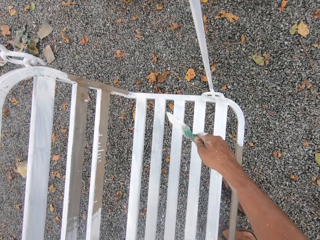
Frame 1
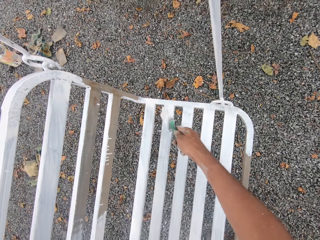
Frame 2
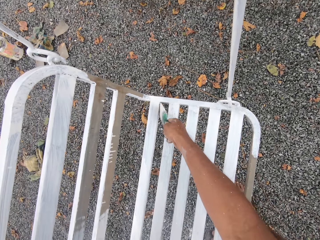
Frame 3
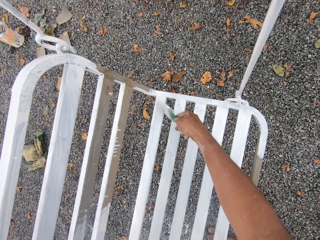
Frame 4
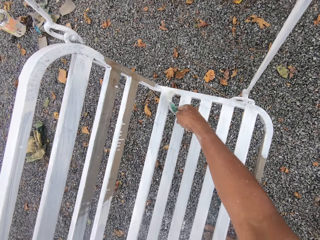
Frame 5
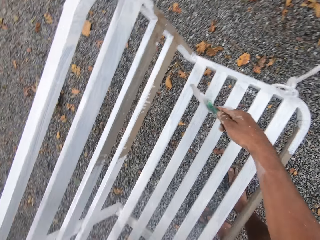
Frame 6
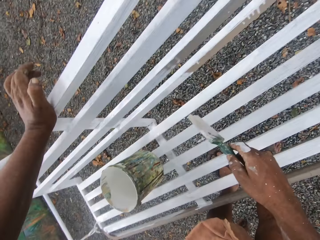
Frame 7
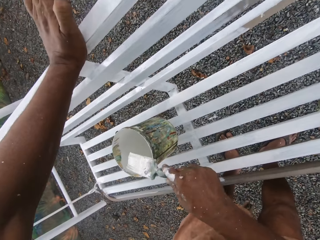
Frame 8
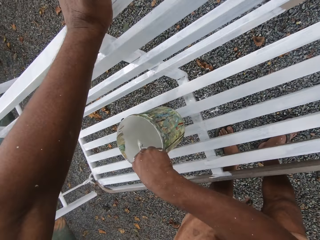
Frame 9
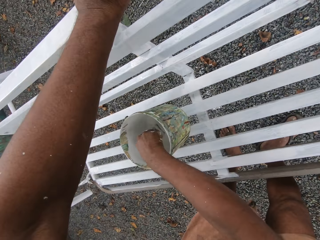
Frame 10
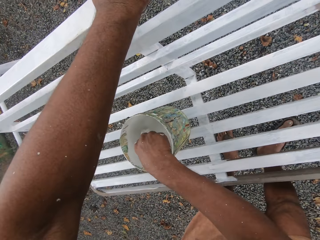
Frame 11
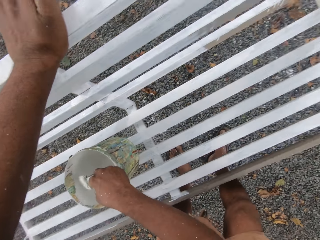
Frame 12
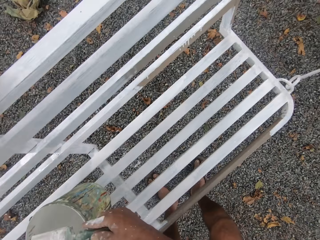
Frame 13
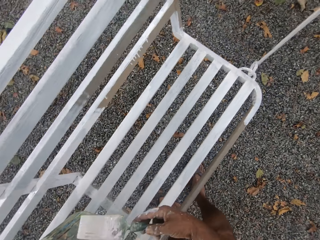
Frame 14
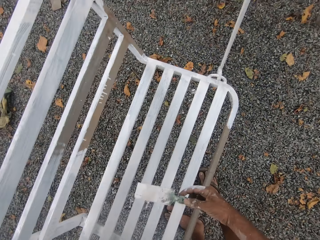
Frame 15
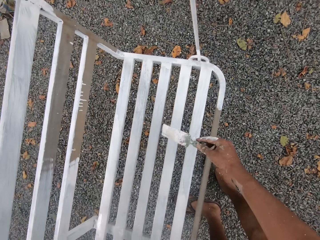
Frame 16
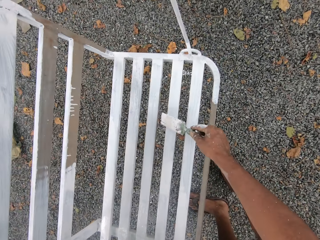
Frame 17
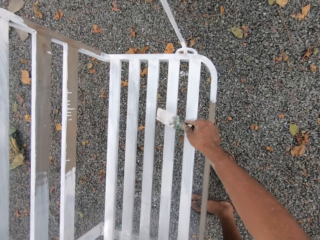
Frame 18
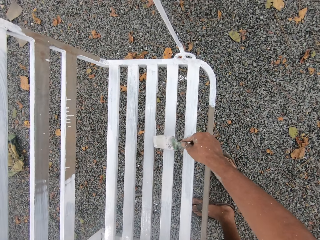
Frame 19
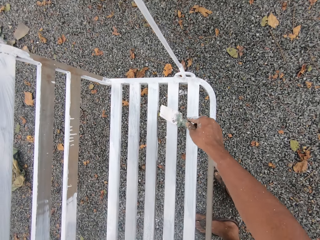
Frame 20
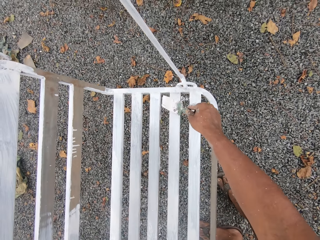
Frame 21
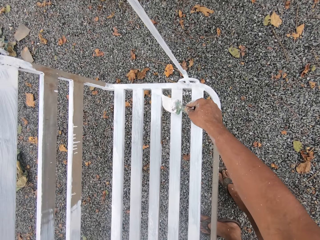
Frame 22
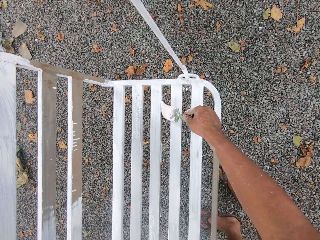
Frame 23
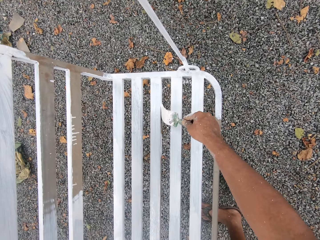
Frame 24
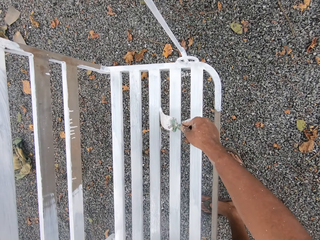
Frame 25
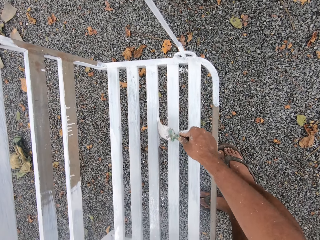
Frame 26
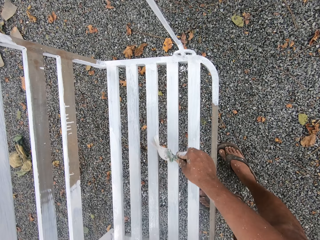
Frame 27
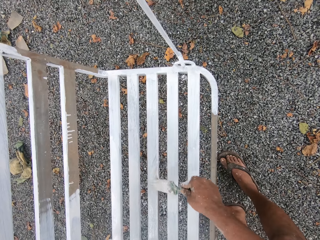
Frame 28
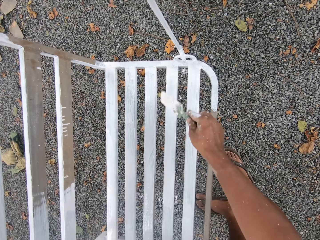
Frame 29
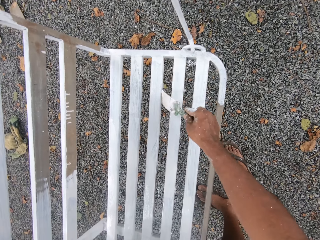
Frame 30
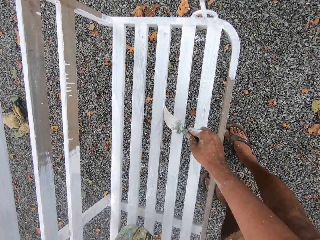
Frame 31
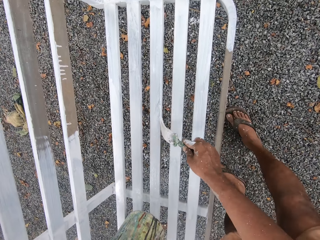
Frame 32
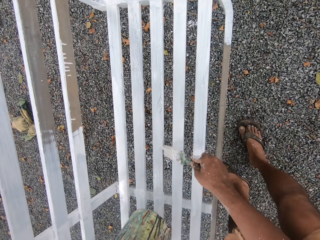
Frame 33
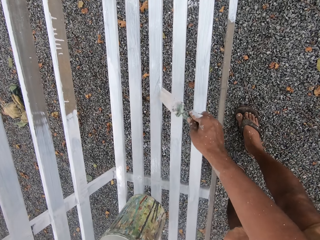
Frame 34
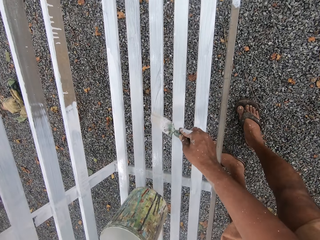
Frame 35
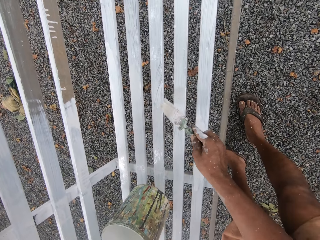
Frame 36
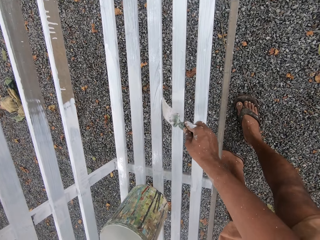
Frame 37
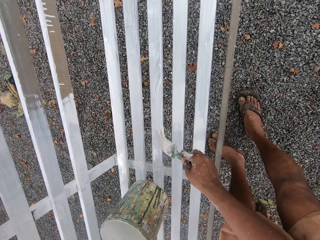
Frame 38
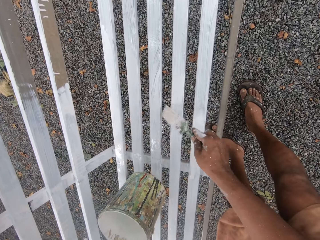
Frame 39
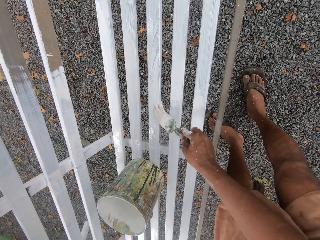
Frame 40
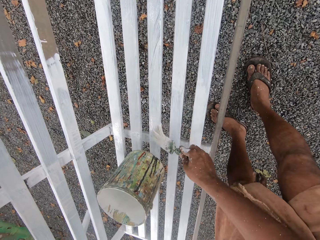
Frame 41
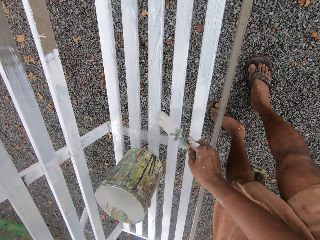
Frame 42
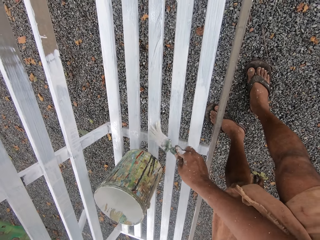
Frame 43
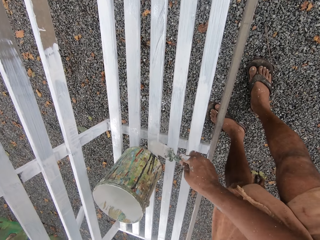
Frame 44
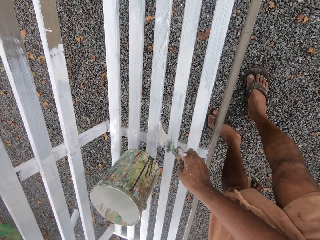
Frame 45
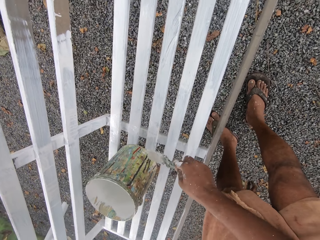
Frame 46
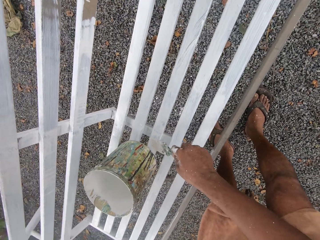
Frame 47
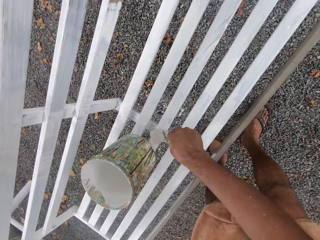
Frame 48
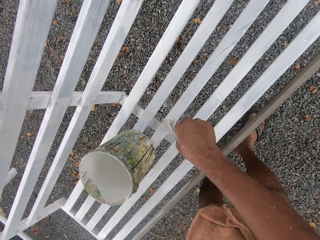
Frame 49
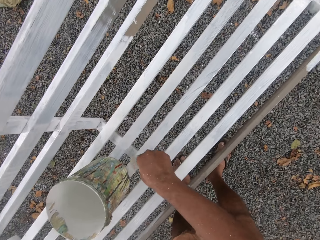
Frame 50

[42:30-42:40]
The camera wearer dips the paintbrush into the paint can on the swing set. They paint the swing set with the paintbrush.

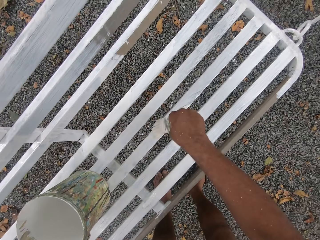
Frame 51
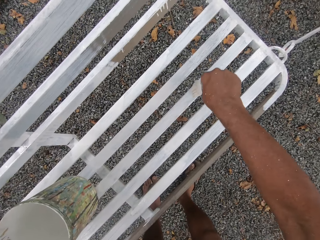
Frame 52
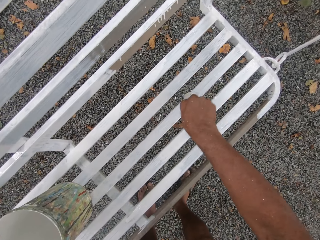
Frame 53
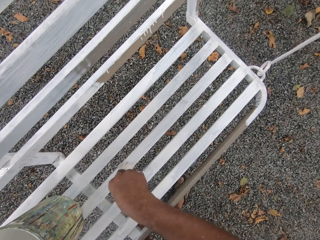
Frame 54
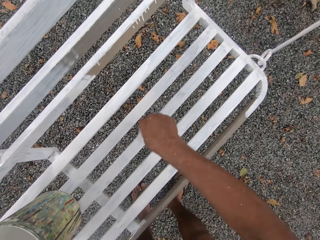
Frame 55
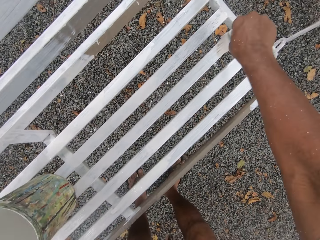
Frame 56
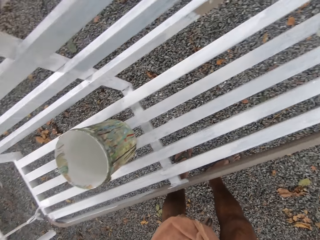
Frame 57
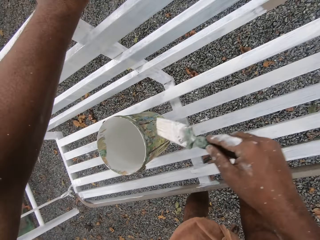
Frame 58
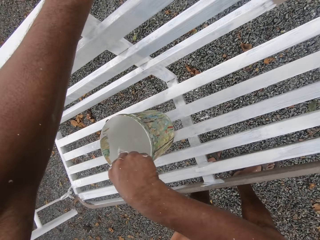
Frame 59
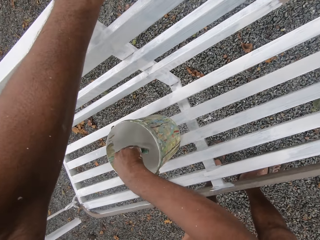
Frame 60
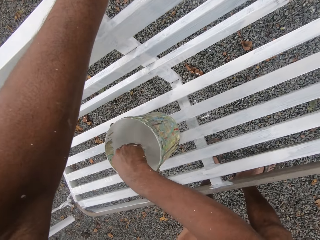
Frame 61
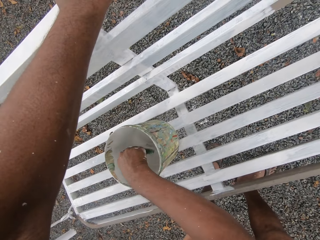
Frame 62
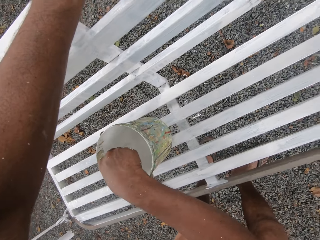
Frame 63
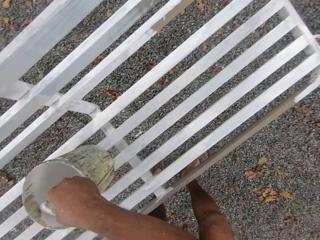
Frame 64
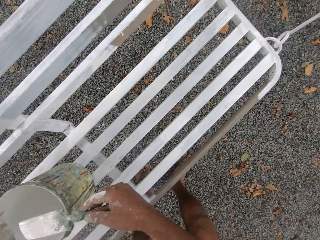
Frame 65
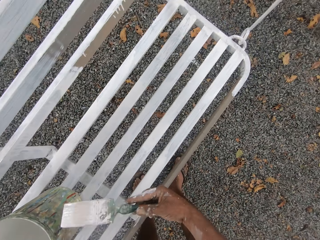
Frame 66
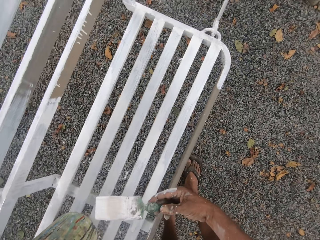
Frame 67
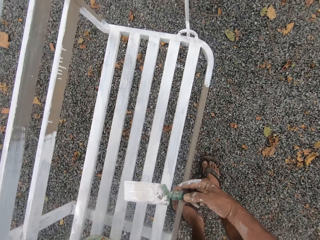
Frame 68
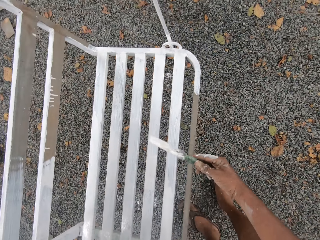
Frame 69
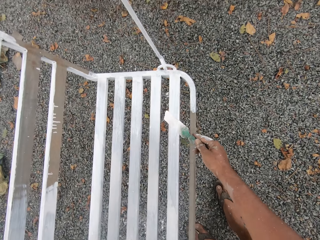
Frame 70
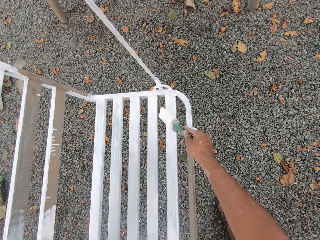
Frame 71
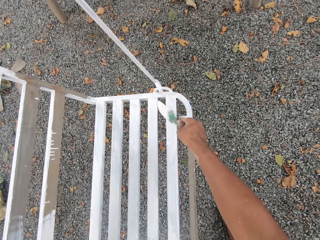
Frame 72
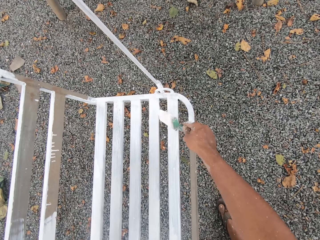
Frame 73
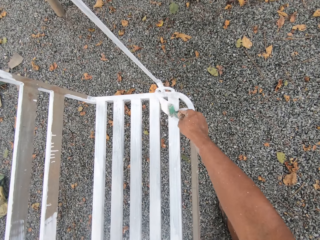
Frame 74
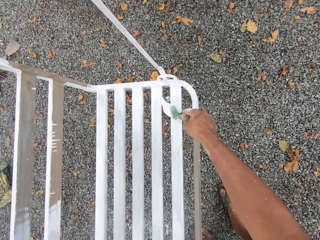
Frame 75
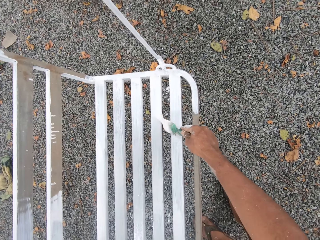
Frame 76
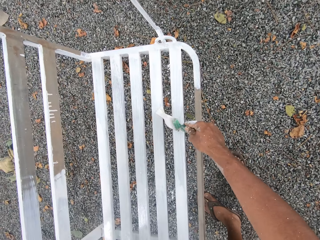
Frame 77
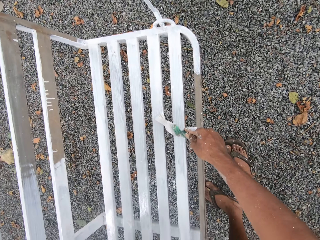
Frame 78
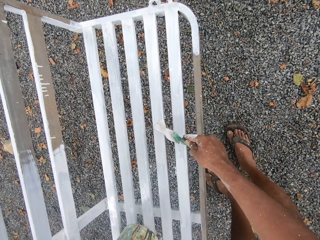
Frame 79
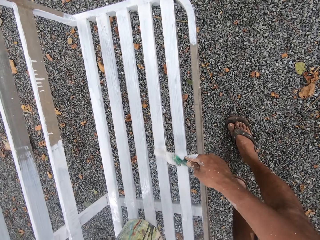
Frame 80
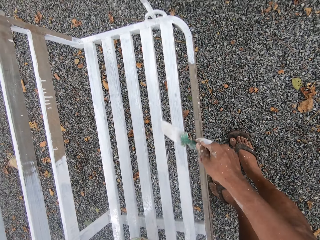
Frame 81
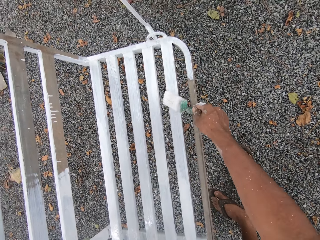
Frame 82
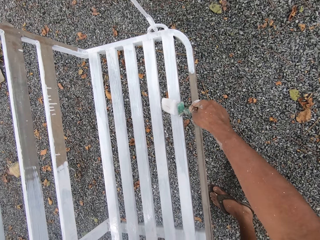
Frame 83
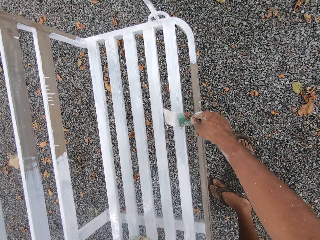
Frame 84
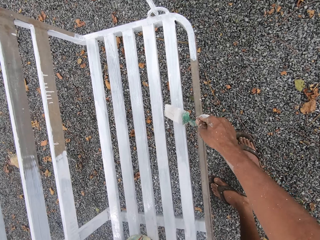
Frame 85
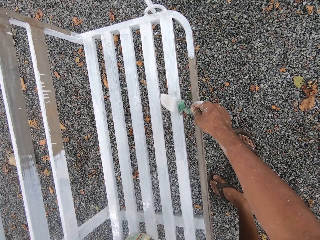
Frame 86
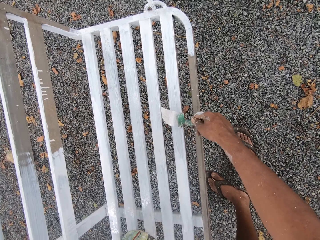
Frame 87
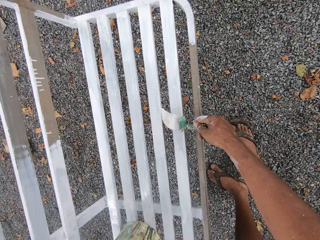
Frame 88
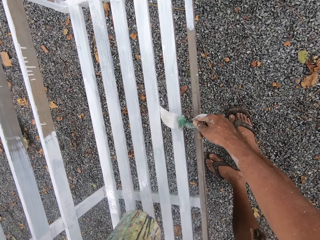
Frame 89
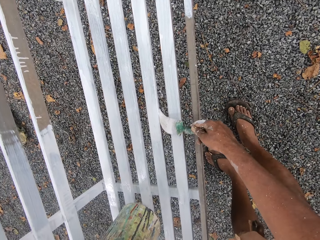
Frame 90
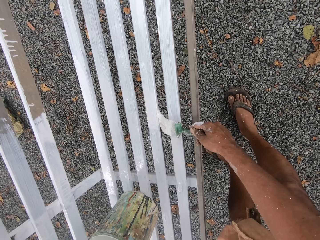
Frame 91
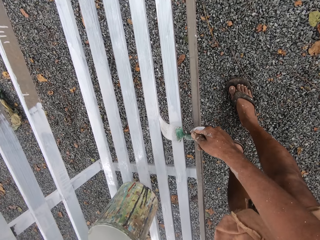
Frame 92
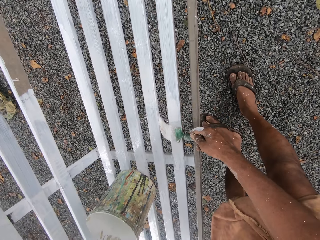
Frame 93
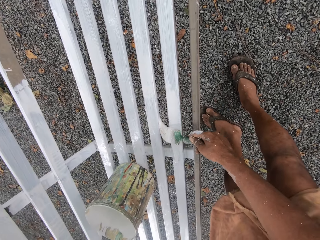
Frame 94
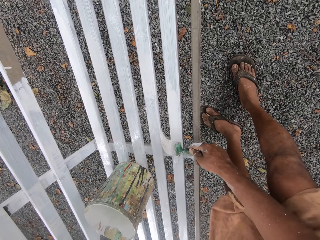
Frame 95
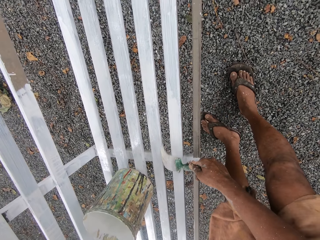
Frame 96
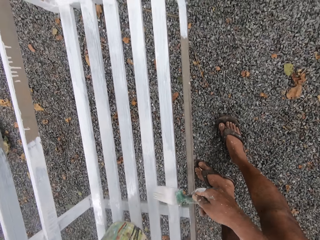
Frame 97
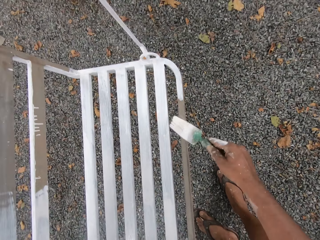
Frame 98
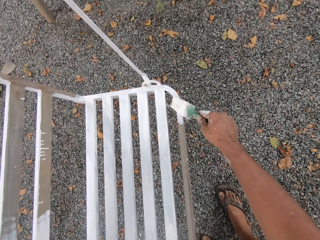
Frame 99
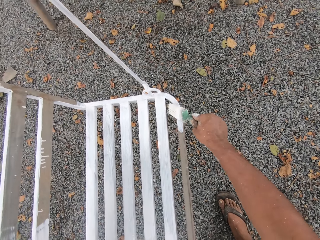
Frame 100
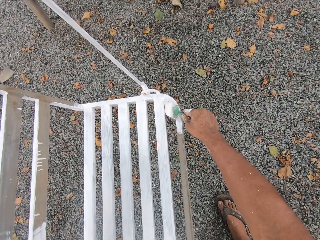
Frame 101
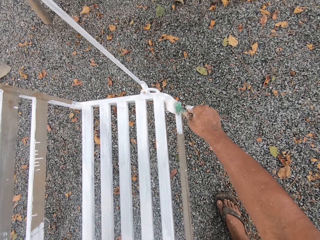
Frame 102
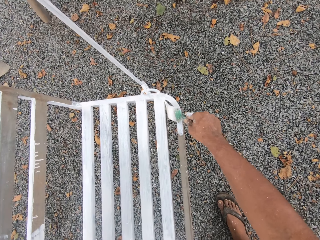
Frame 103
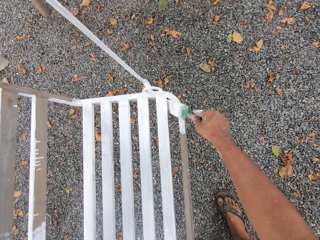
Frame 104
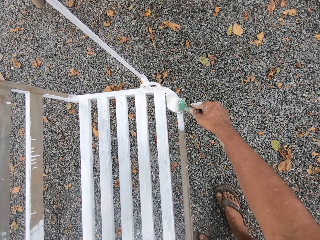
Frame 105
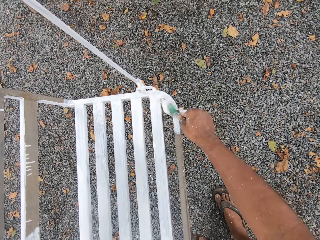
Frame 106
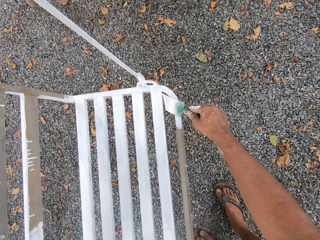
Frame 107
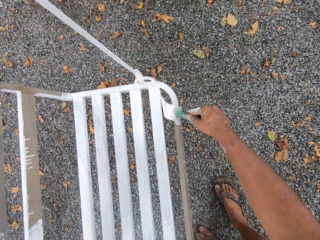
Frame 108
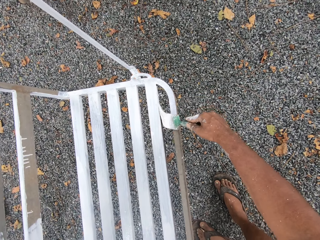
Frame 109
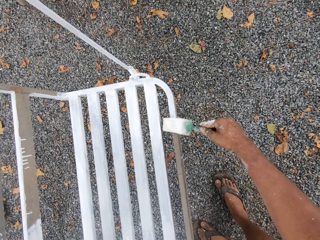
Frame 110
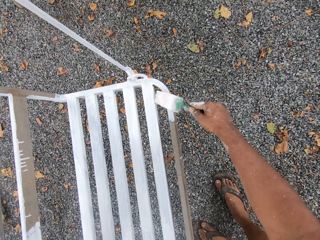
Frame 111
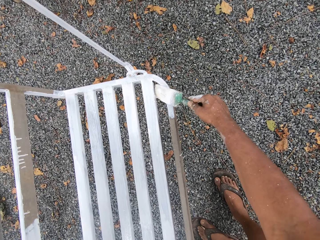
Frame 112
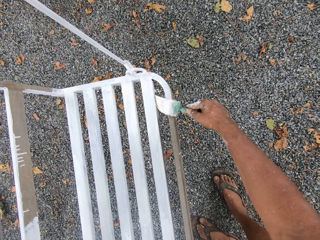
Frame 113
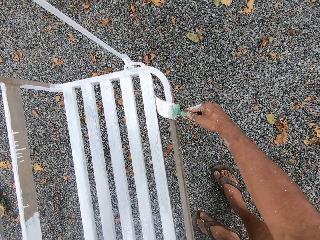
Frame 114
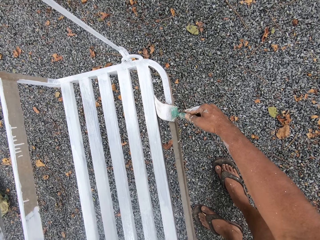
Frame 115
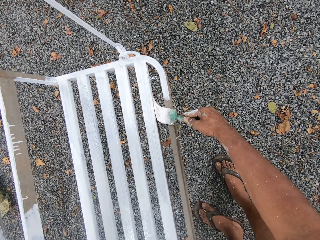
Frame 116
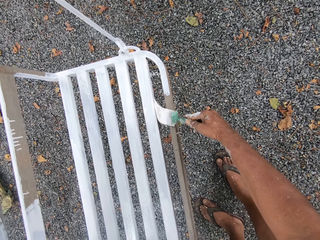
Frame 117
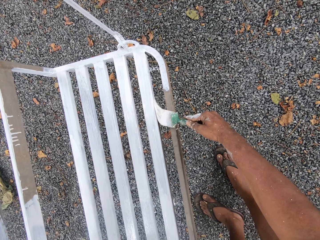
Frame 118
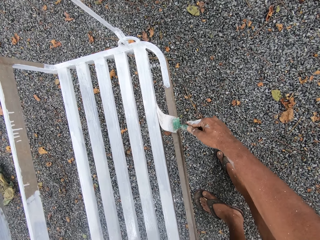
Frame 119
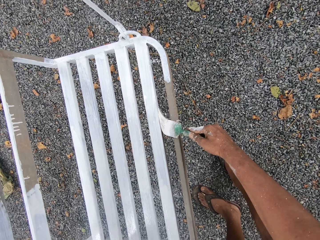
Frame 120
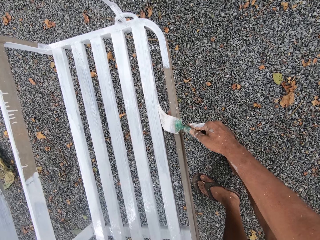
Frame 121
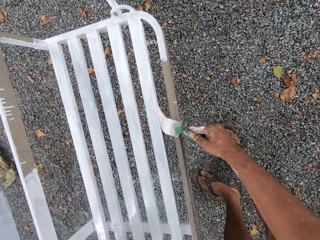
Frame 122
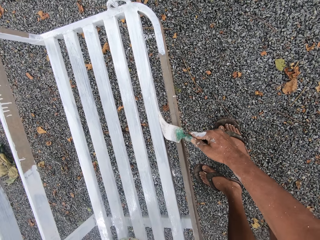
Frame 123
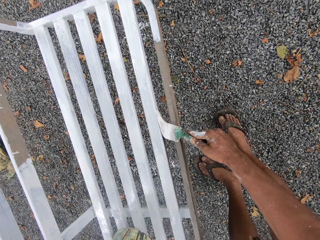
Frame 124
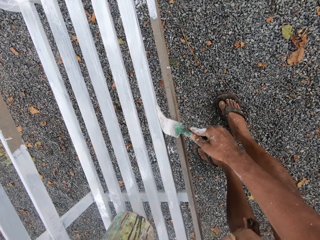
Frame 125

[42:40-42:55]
The camera wearer dips the paintbrush into the paint can on the swing set. They paint the swing set with the paintbrush.
